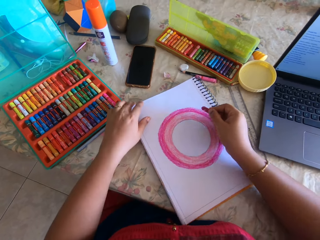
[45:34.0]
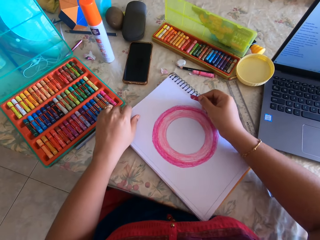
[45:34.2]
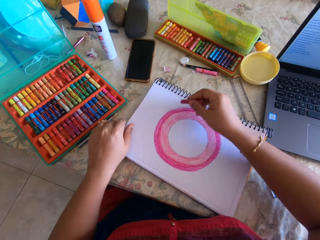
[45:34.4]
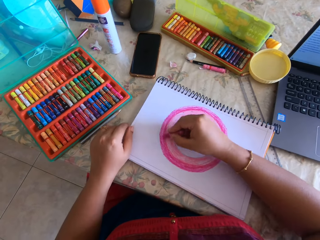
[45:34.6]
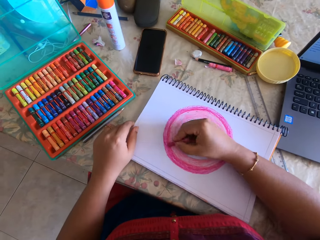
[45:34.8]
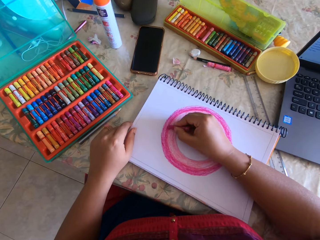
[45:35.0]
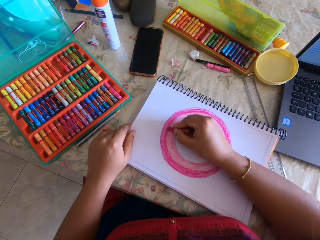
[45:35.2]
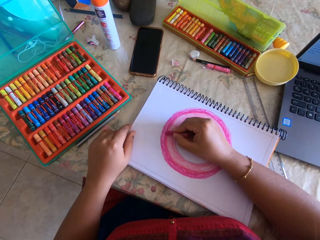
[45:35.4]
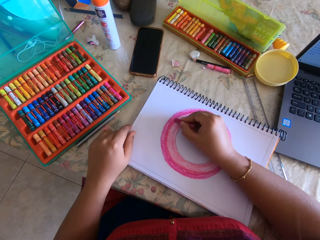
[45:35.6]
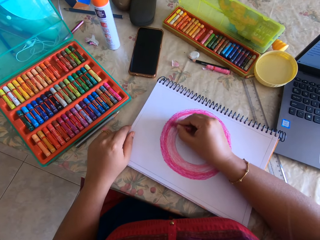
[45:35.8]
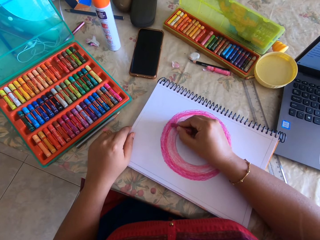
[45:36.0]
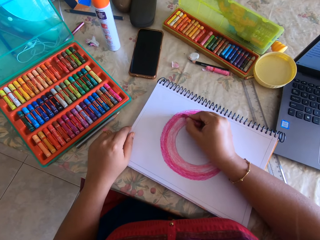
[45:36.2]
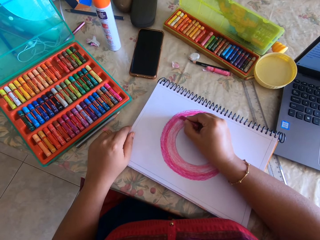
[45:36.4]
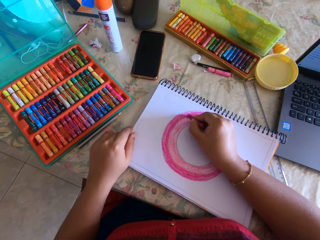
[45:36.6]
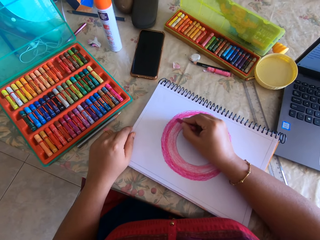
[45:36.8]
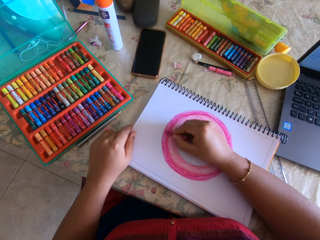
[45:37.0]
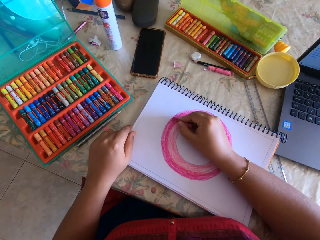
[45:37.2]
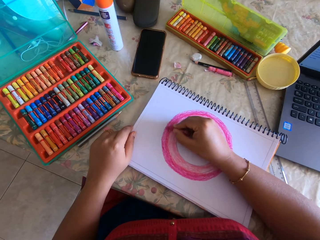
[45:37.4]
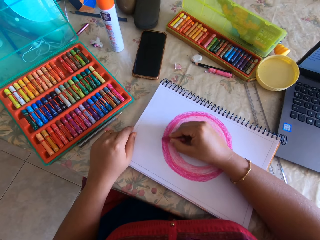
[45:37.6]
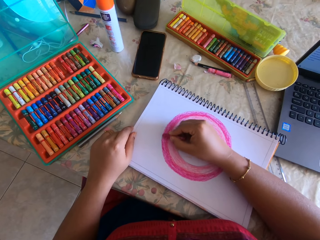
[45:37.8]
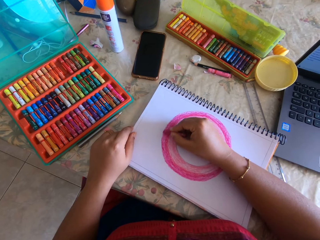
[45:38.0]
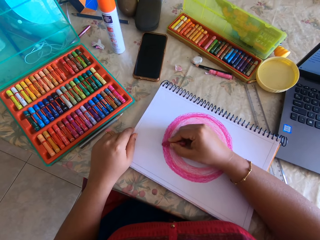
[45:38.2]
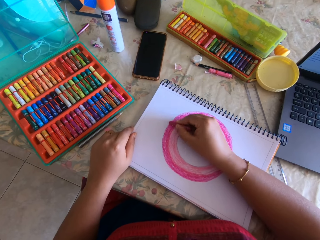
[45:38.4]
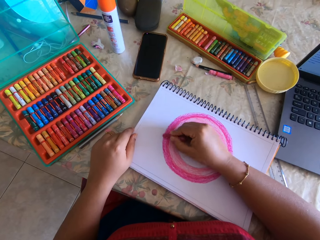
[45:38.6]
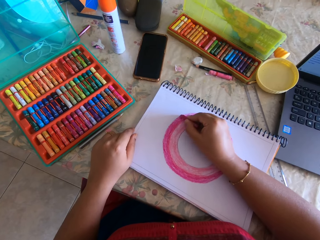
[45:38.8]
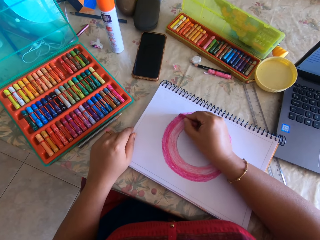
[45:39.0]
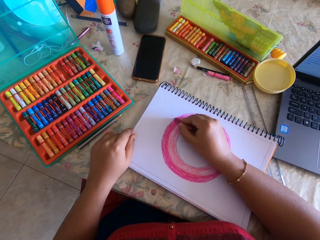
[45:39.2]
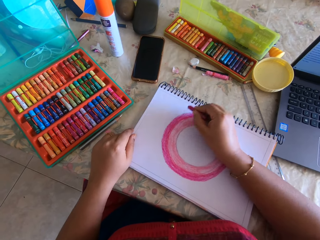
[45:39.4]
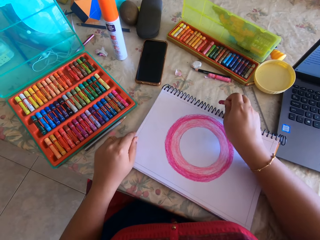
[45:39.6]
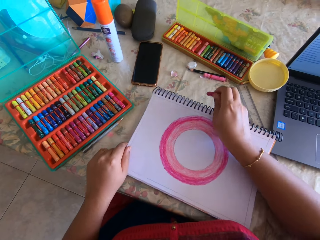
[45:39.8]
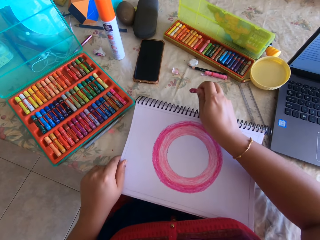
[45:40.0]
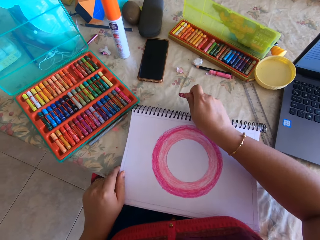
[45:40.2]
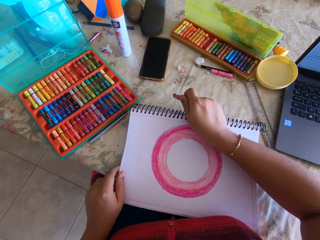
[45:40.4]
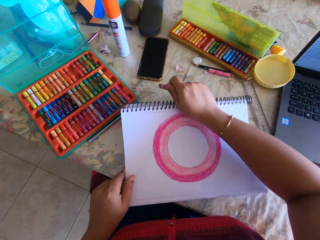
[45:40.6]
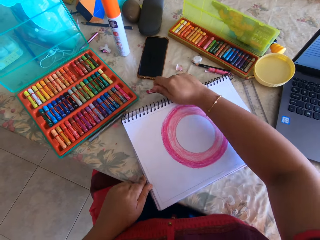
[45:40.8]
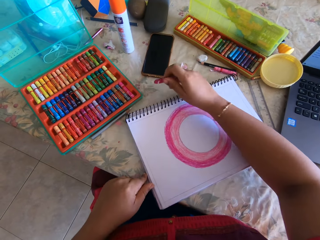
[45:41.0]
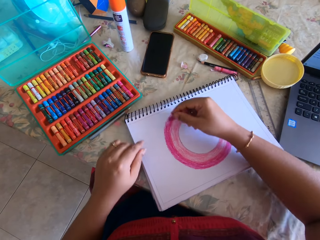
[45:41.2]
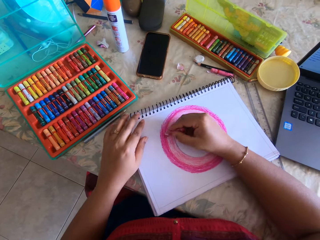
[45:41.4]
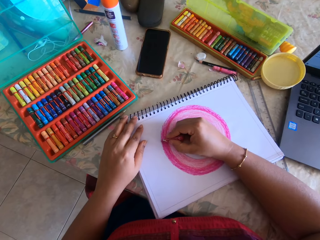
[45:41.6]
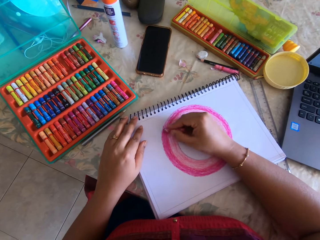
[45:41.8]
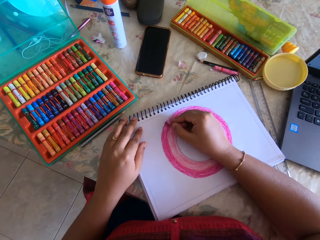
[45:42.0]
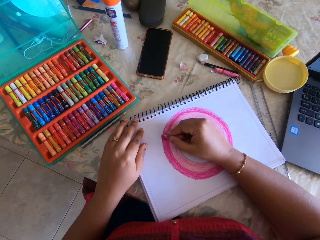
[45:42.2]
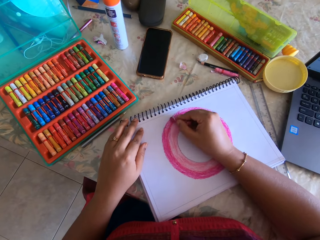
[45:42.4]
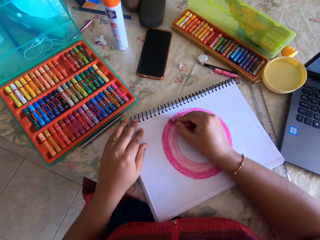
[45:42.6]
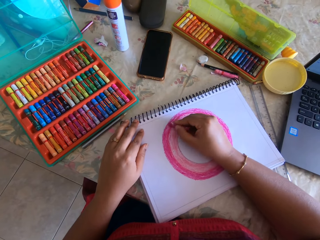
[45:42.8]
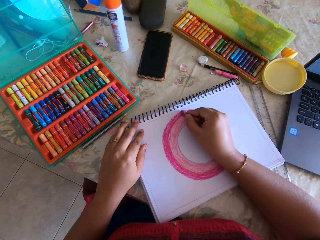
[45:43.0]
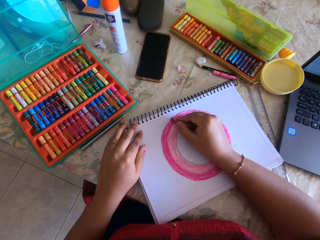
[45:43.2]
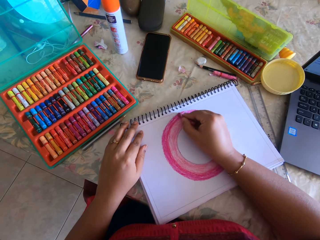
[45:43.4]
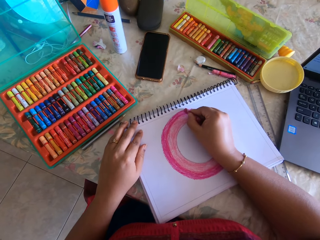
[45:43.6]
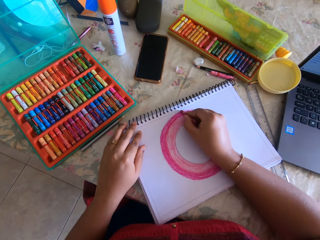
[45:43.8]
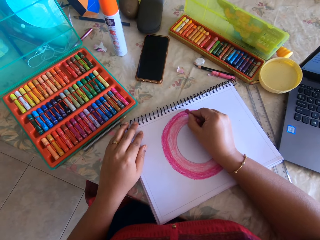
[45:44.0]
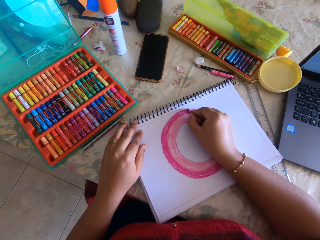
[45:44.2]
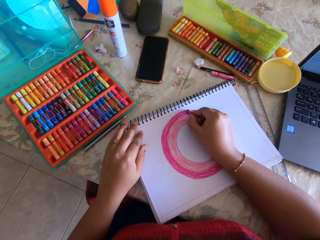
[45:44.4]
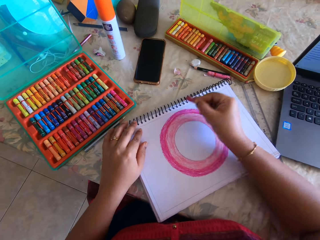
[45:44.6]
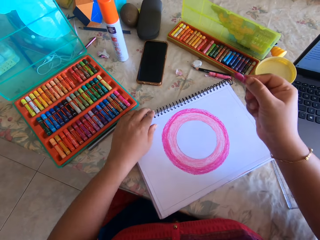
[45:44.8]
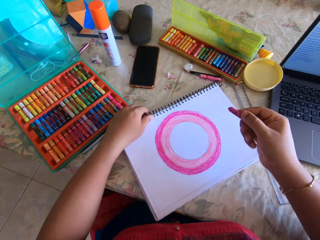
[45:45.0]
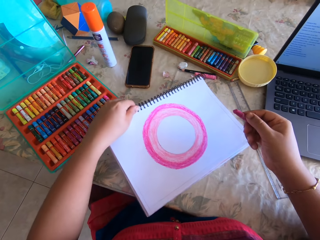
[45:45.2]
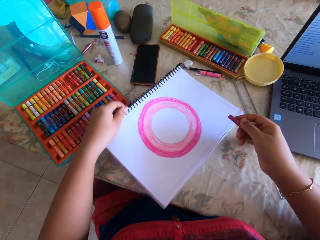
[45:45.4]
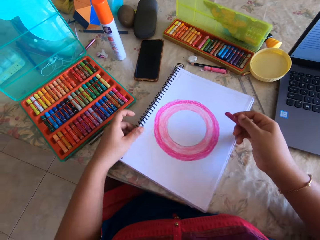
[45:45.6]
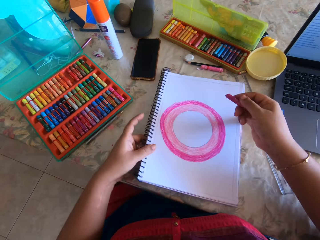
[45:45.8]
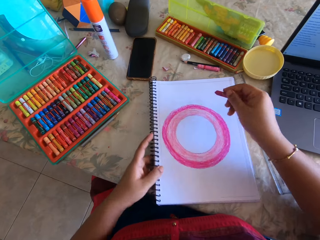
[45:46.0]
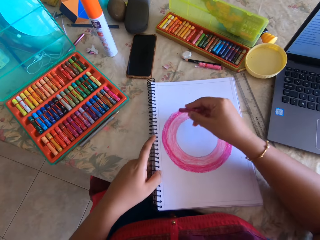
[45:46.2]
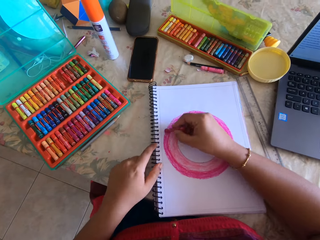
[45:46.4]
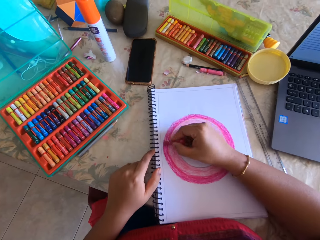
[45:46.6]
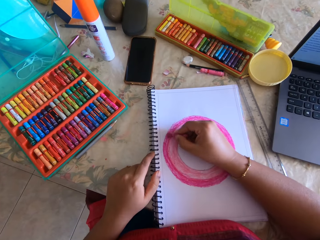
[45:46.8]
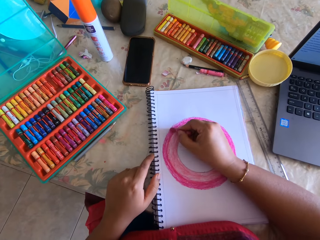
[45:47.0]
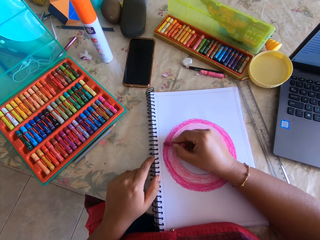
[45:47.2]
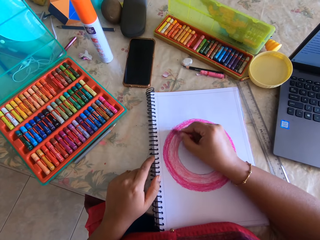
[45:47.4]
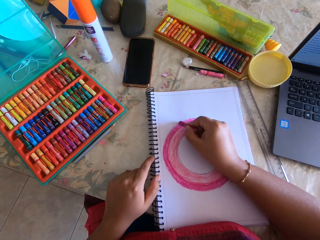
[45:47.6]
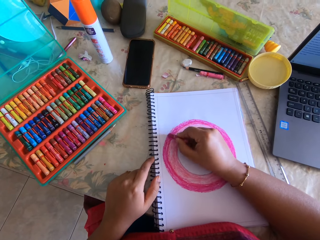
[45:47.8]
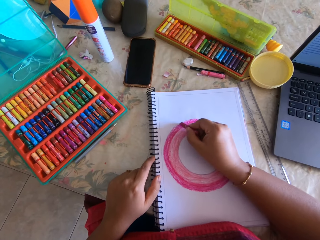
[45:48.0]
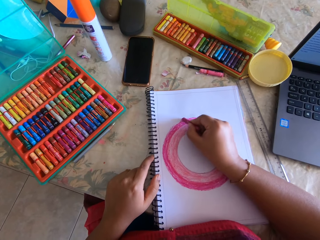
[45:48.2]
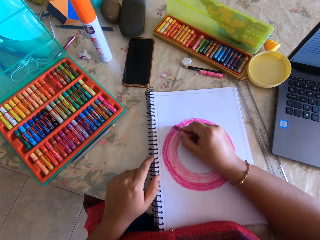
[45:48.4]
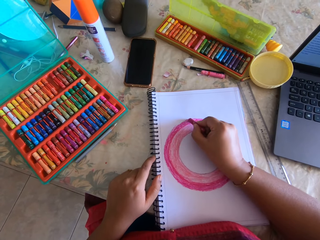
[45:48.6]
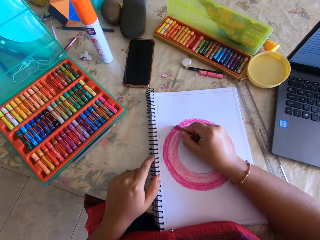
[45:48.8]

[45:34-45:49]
The camera wearer turns the book. They color the book with a crayon. They turn the book. They color the book with the crayon. They turn the book. They color the book with the crayon.

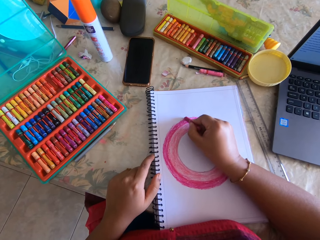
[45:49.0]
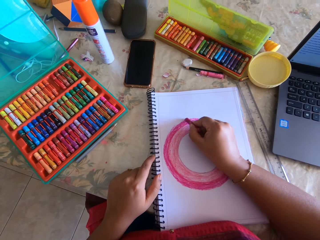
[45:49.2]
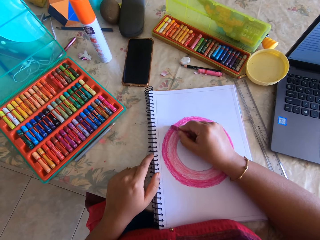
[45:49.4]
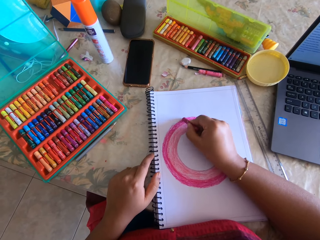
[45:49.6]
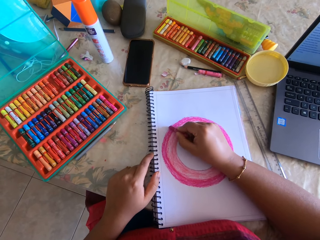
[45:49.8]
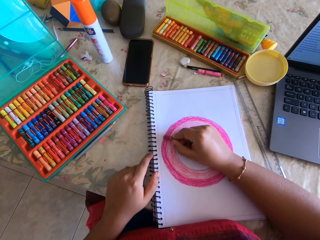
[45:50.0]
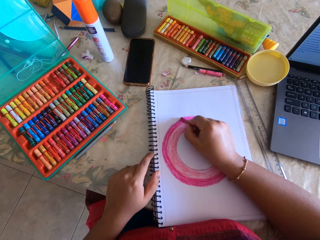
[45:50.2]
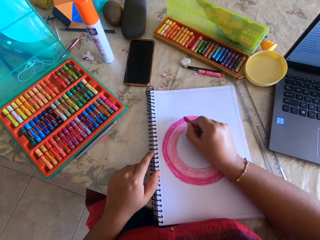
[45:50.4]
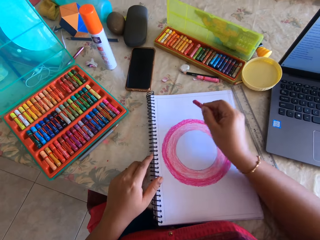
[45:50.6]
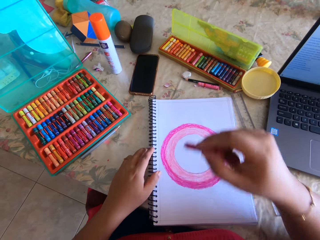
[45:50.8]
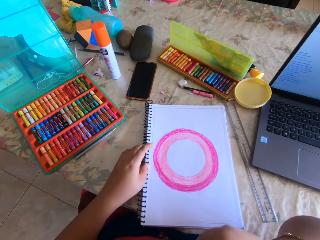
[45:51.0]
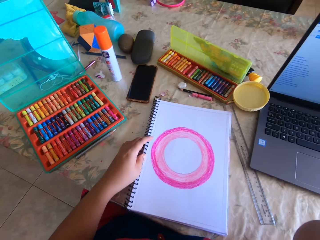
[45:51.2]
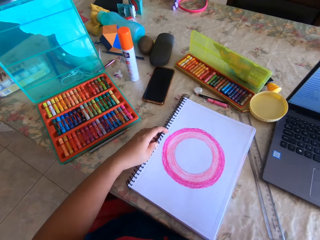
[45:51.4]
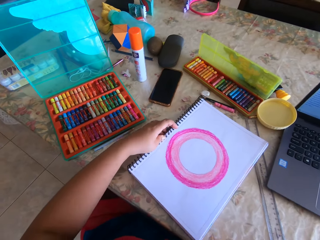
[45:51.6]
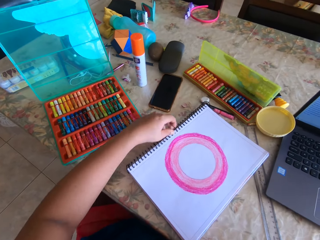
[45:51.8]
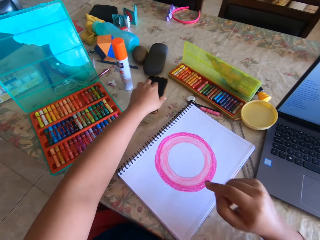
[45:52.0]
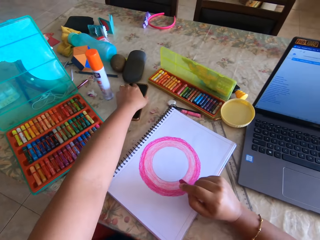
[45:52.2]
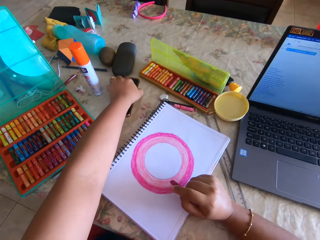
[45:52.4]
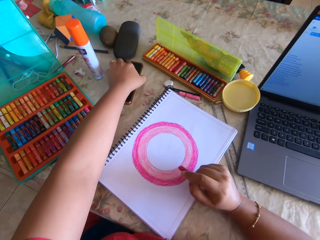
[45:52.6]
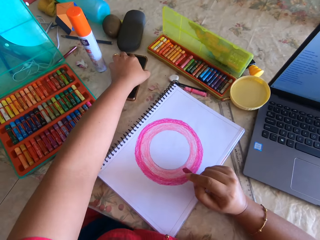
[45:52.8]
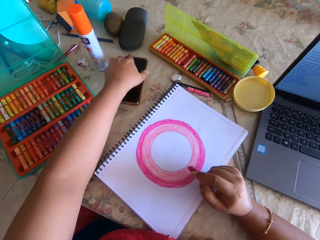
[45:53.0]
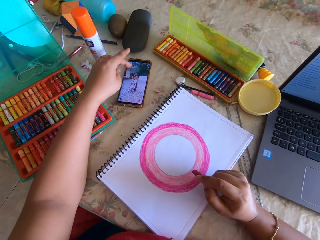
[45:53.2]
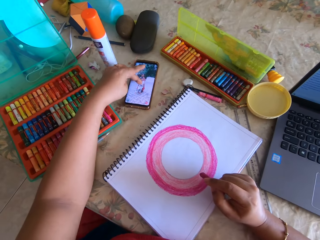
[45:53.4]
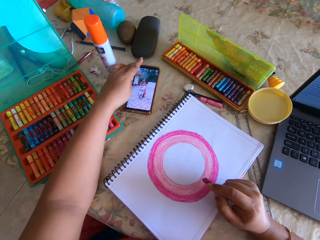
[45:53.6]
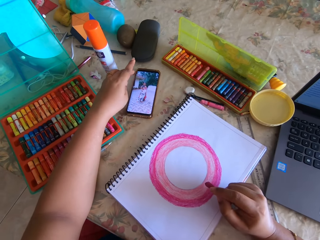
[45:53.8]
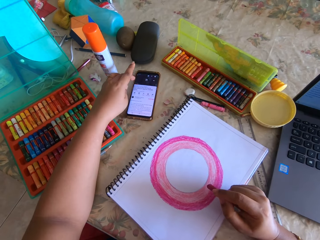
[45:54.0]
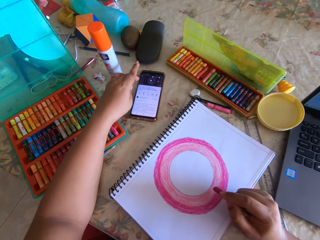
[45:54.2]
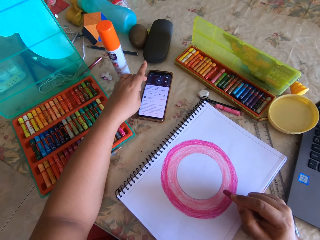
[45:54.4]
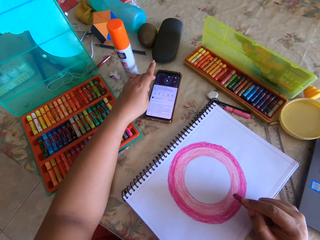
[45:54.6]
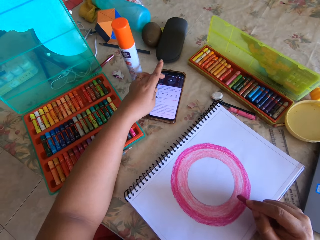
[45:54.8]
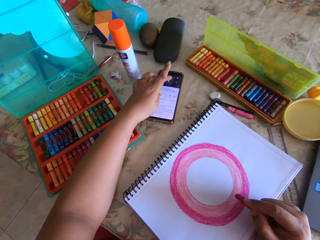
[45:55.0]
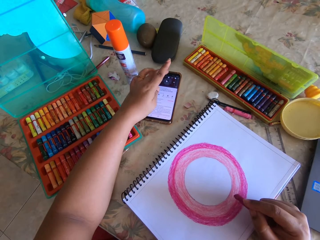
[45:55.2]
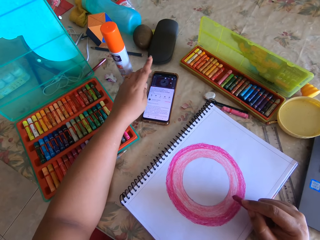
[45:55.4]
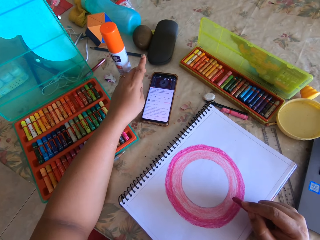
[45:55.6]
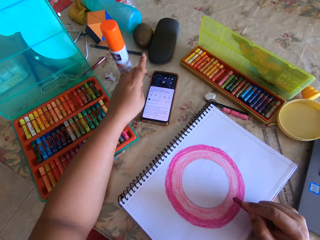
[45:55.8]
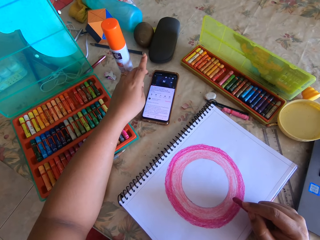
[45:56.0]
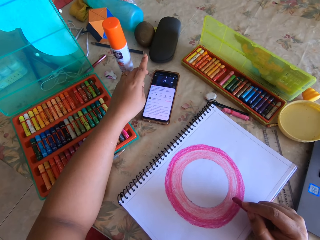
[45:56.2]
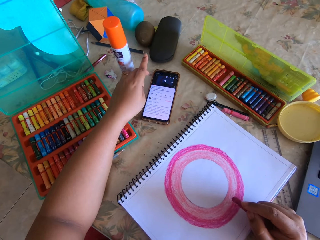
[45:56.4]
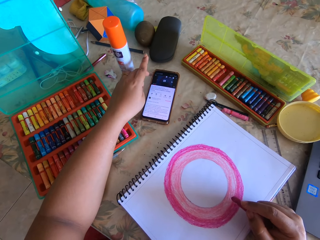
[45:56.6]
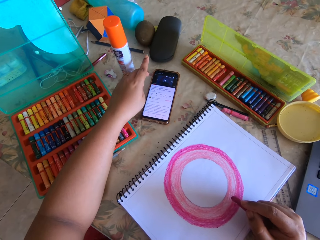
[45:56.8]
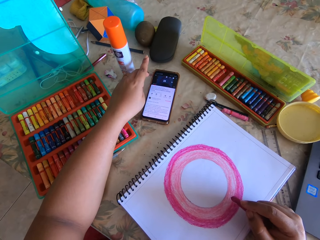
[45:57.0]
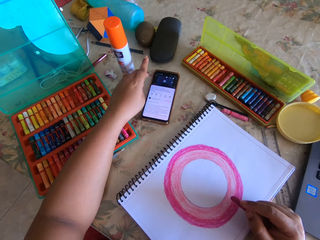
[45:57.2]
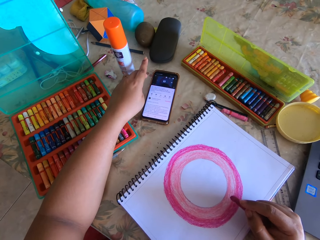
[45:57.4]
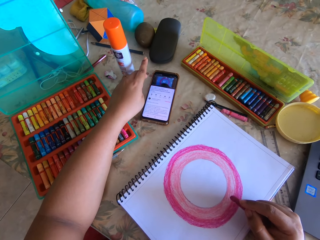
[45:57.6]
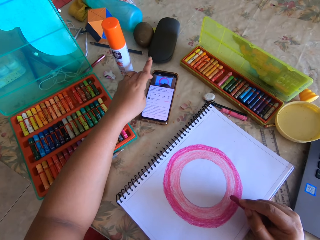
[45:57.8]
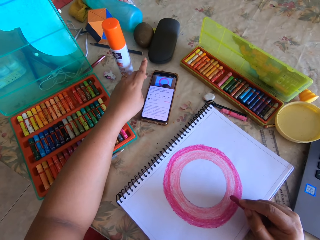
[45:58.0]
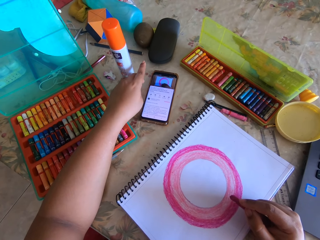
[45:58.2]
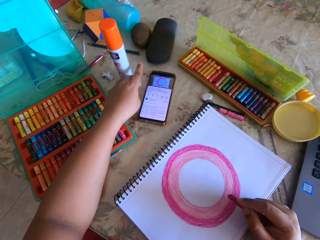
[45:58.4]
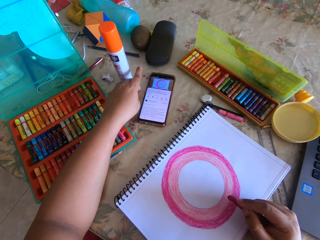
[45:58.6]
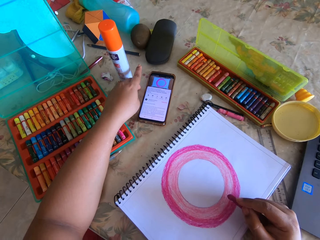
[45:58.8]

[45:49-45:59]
The camera wearer raises the right hand. They turn the book. They lower the right hand. They touch their phone. They play a video on their phone. They switch the phone on. They swipe on the phone's screen.
